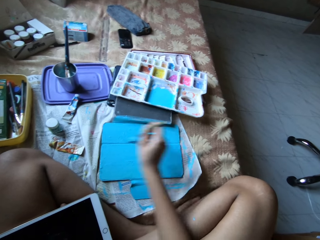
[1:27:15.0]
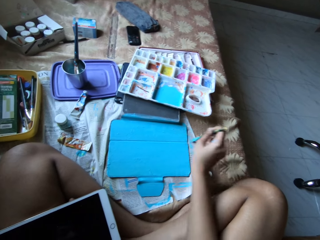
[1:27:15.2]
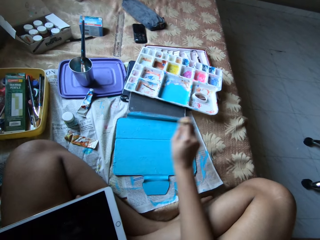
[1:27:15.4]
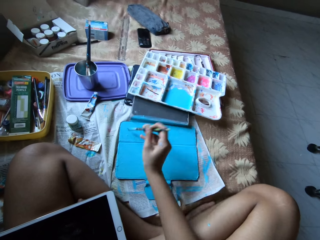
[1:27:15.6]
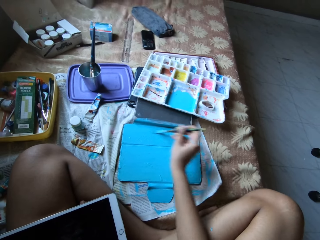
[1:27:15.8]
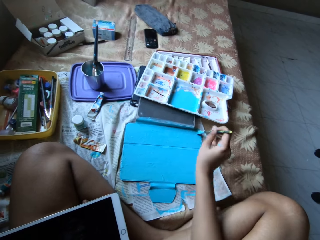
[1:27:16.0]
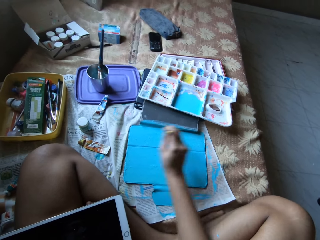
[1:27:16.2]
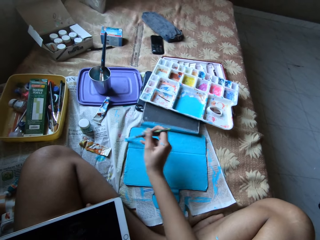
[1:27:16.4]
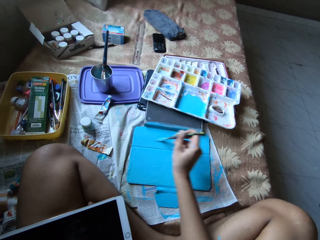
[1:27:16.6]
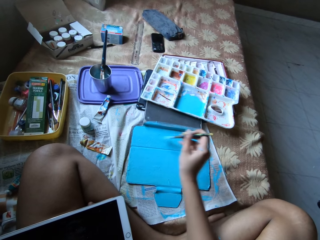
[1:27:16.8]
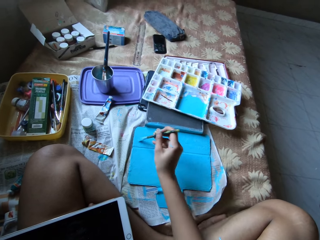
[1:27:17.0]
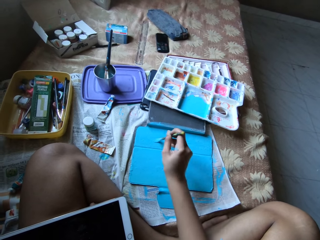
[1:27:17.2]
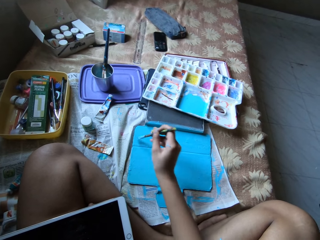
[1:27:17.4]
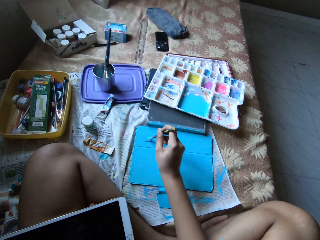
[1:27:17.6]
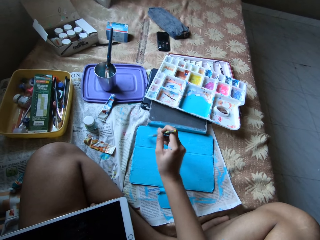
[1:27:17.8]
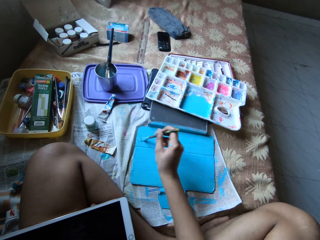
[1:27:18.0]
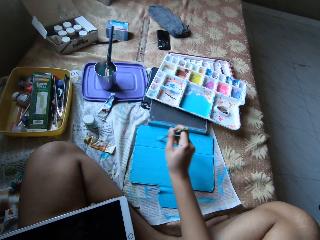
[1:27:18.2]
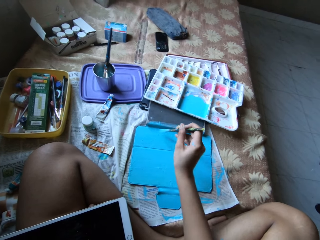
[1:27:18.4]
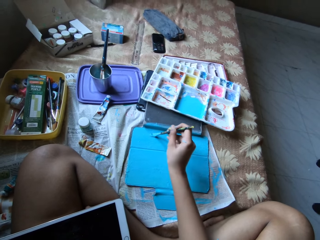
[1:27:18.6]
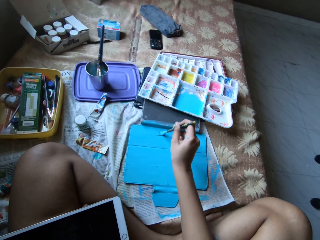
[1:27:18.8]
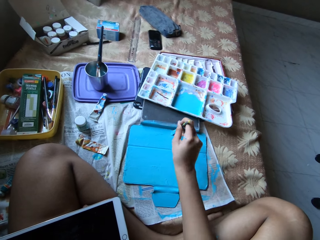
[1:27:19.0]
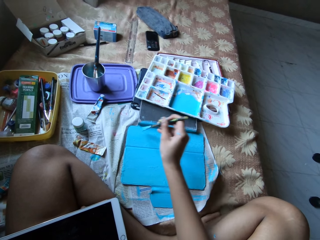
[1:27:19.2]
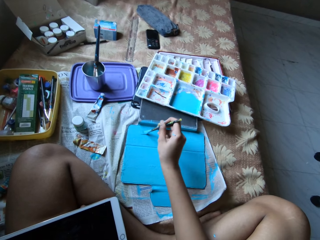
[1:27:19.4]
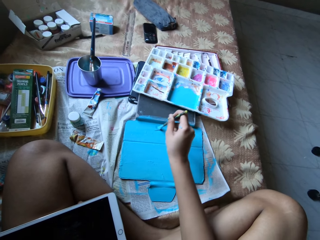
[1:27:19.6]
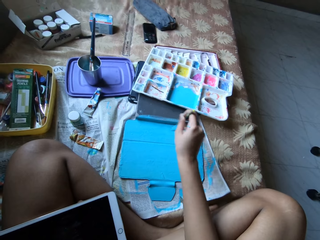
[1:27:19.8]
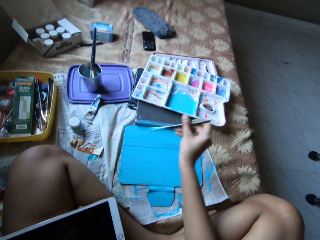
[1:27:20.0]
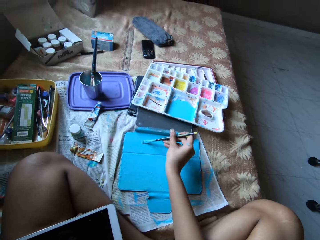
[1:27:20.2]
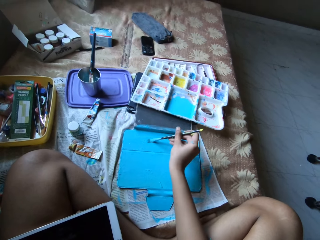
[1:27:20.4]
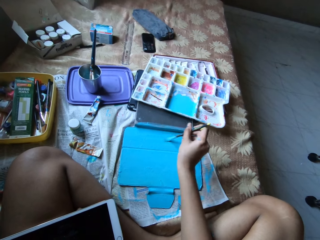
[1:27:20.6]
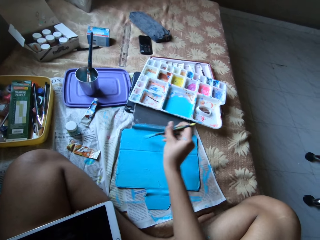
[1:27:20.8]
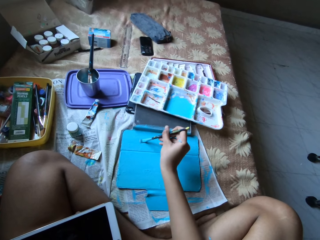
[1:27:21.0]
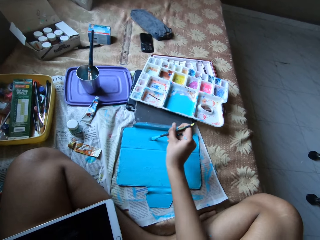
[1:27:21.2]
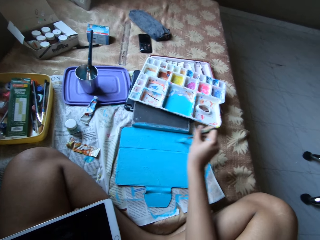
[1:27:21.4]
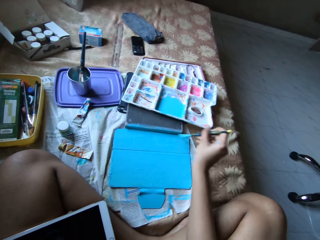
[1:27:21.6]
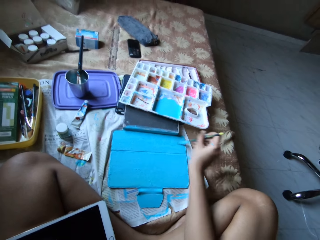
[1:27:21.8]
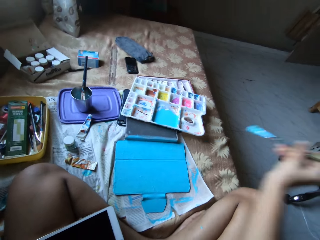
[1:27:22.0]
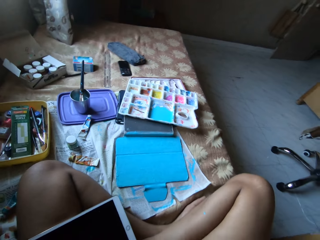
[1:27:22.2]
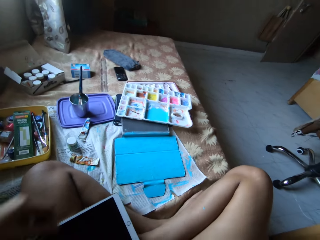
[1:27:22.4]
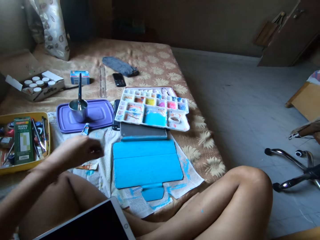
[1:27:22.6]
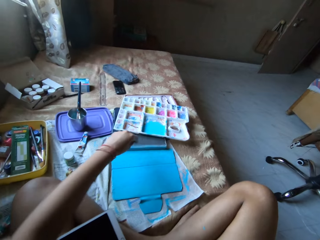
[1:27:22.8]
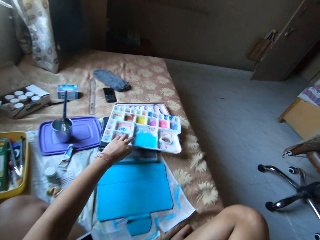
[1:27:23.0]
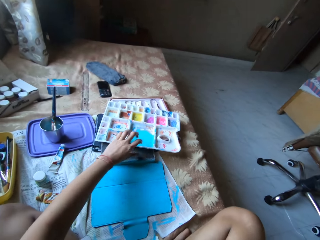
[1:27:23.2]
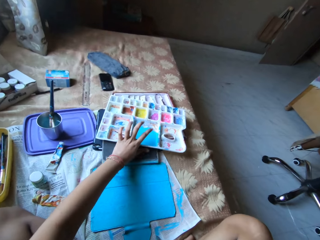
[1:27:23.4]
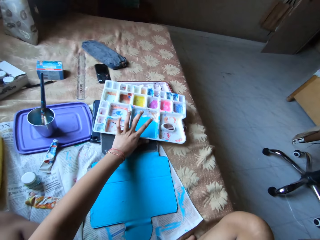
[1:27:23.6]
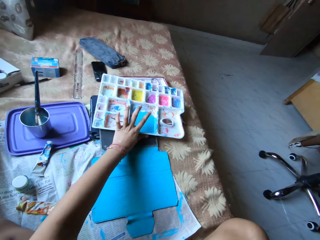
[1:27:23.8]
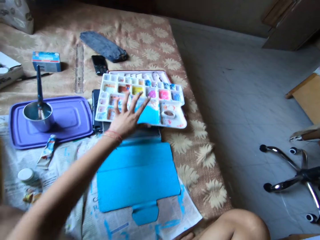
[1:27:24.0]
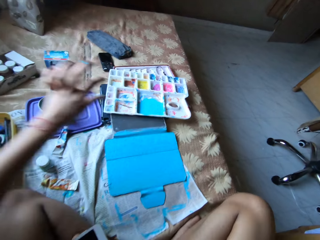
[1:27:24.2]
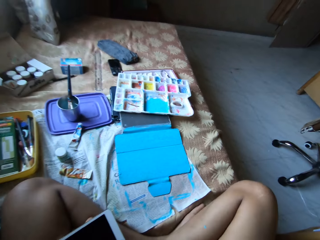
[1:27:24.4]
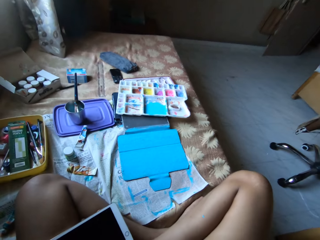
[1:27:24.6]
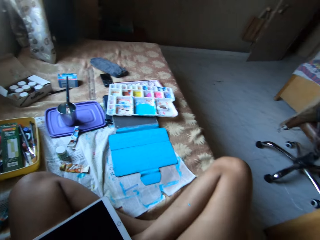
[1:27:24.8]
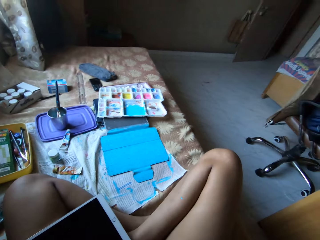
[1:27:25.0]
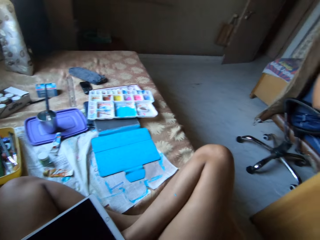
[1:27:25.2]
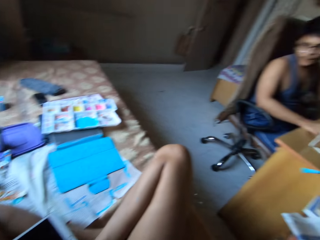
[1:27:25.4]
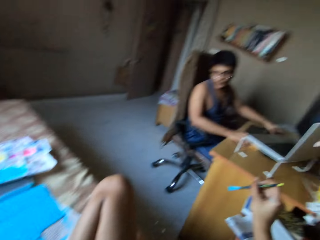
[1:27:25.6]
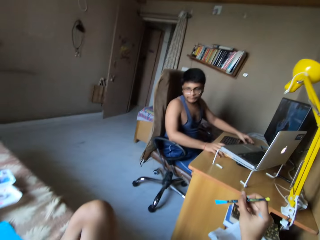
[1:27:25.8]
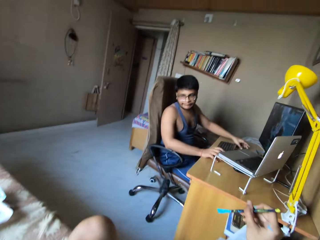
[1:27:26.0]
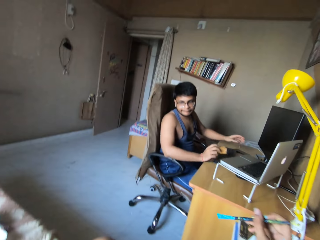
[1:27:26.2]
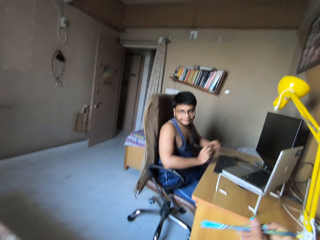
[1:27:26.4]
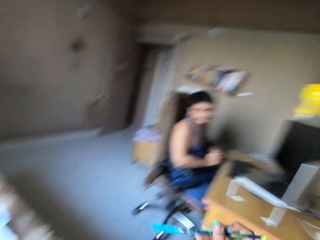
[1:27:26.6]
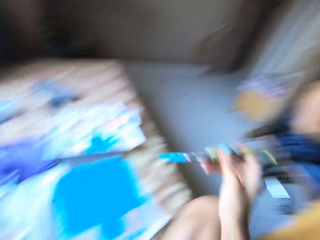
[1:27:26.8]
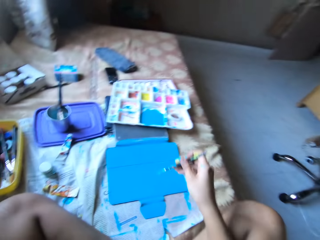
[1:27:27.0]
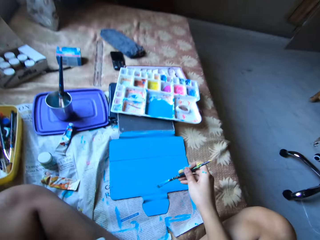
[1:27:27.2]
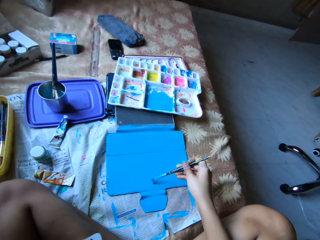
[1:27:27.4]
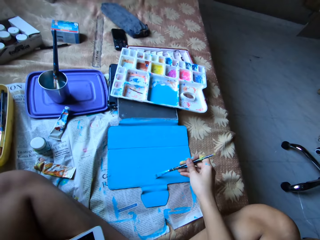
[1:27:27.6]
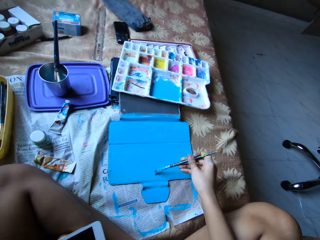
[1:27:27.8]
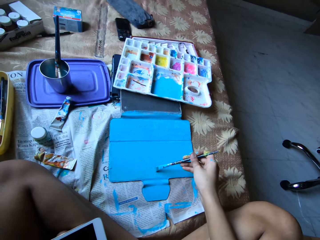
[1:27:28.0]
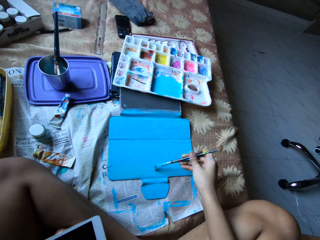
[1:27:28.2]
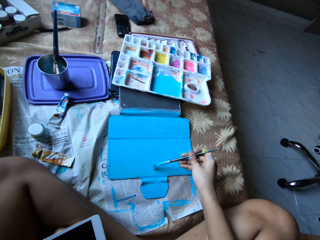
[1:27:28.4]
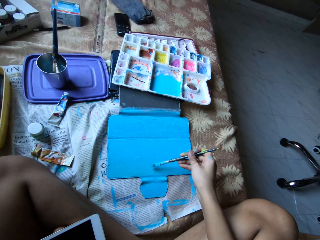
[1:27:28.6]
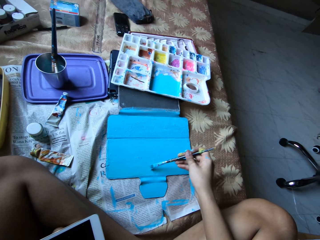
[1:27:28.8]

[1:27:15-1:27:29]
The camera wearer moves the tablet case cover with her left hand. They push the paint with his left hand. They place her right hand on a shelf. The man picks up a packet of biscuits from a desk with his right hand and holds the packet of biscuits with both hands. The camera wearer lifts her right hand from the shelf. They paint the tablet case cover with the paintbrush in her right hand.

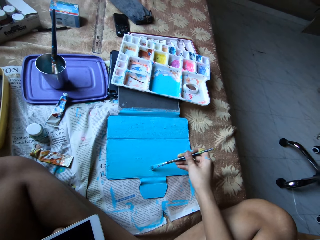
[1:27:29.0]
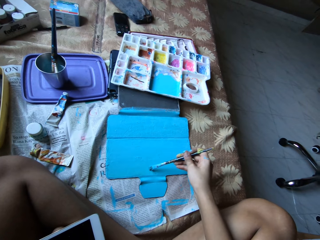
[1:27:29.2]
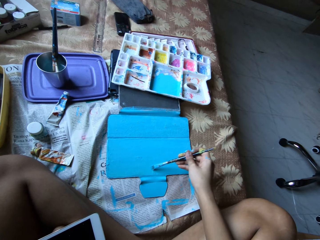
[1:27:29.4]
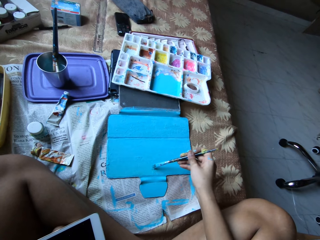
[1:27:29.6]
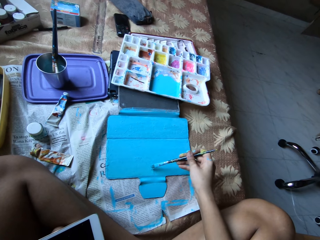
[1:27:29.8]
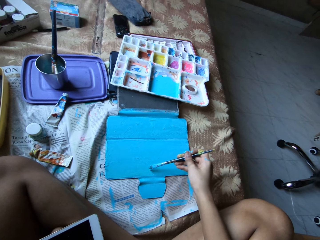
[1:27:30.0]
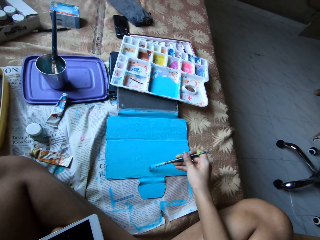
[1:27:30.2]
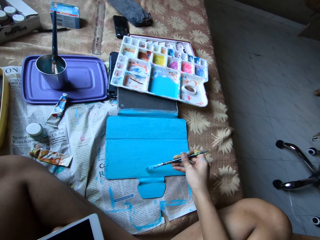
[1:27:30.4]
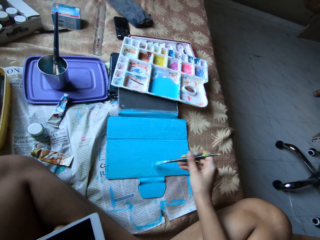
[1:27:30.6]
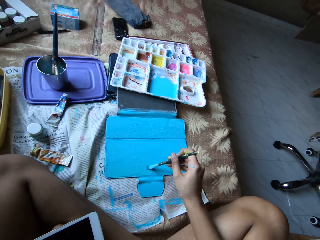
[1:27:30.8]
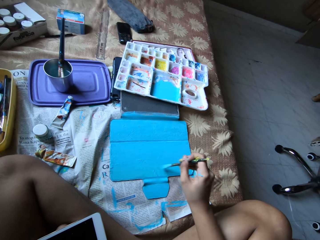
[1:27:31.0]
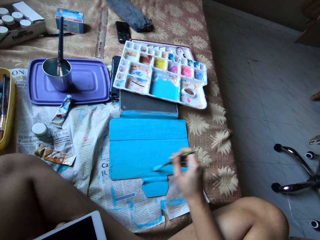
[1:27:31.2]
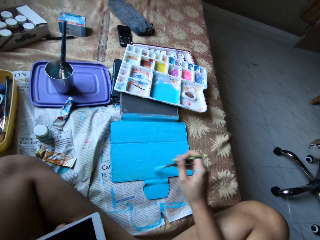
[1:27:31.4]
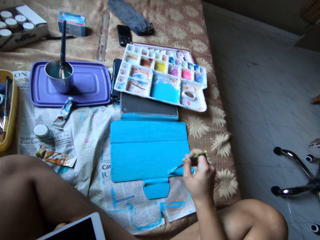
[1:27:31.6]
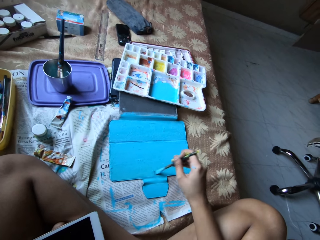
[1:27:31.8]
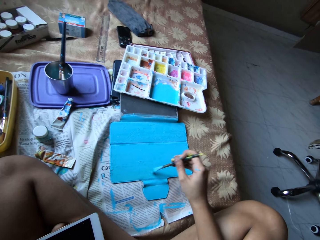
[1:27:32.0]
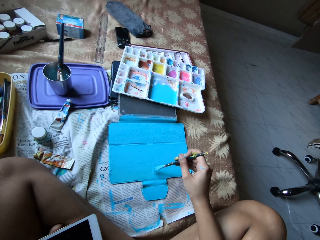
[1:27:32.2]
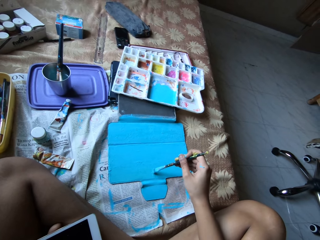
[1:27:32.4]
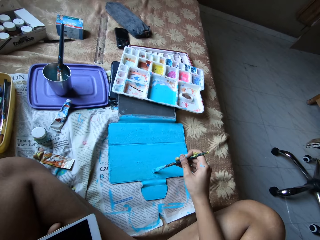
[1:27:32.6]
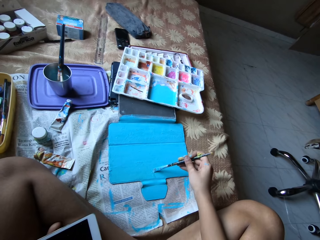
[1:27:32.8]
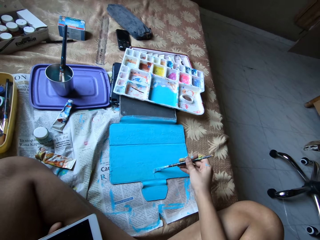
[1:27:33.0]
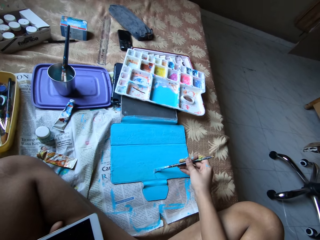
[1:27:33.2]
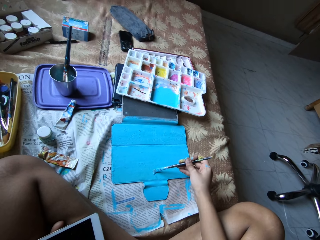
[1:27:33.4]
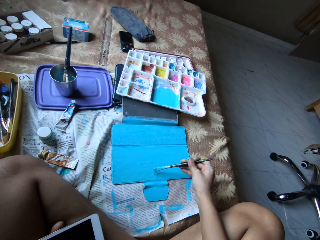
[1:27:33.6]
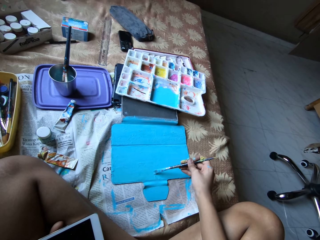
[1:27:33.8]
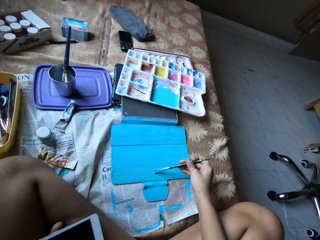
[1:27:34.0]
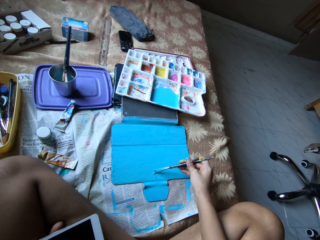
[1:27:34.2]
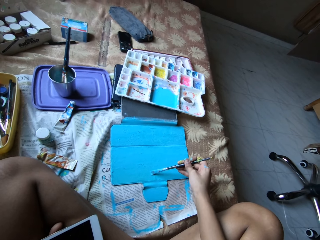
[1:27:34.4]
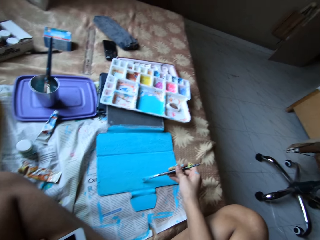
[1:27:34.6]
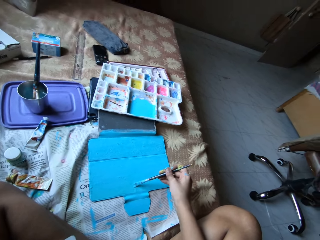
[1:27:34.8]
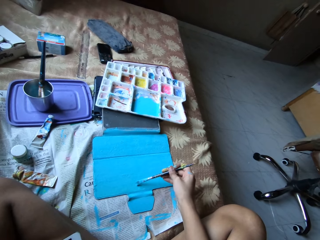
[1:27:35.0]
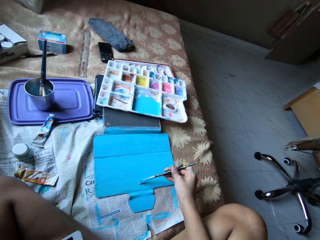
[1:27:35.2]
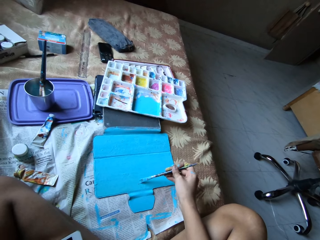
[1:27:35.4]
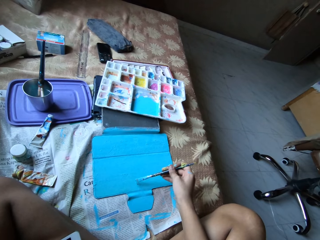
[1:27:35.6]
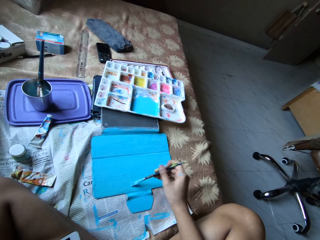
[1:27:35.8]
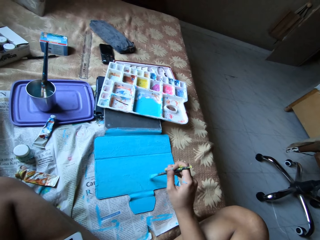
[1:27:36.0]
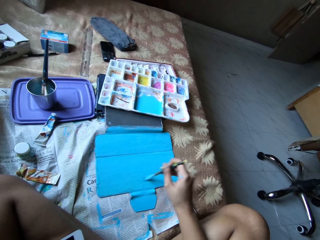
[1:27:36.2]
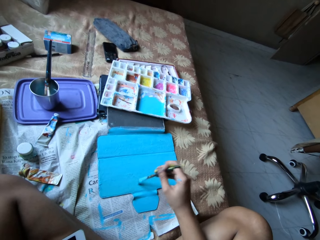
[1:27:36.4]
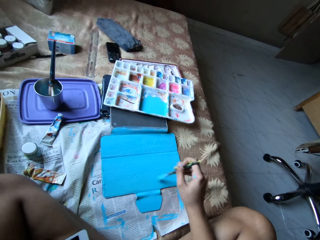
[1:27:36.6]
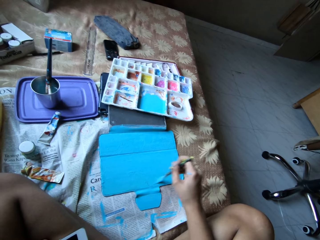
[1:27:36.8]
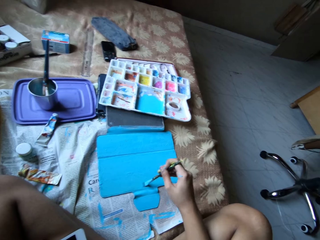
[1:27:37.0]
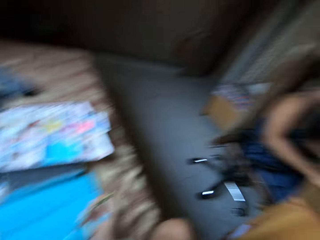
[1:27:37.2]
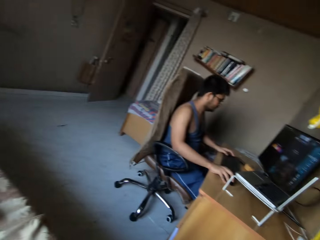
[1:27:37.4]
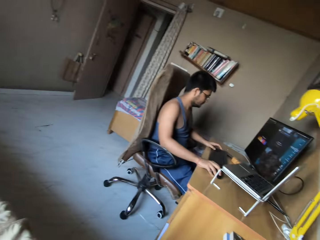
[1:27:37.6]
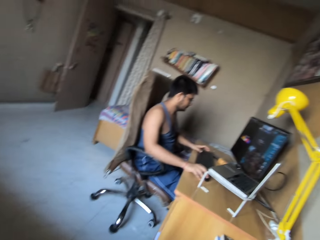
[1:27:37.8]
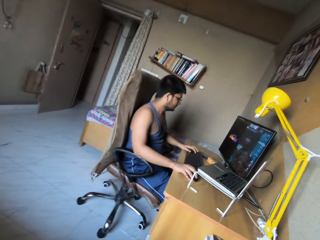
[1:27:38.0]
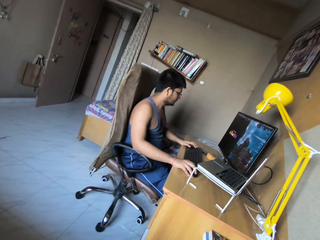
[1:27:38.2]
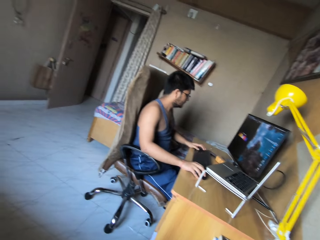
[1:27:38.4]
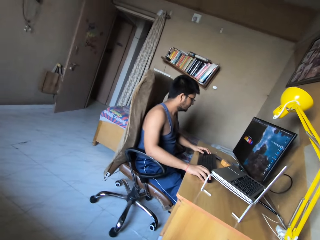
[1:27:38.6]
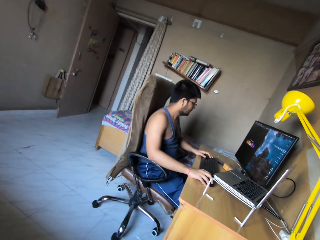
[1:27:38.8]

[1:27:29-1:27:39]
The man holds a mouse with his right hand and operates a computer with a keyboard with his left hand.
